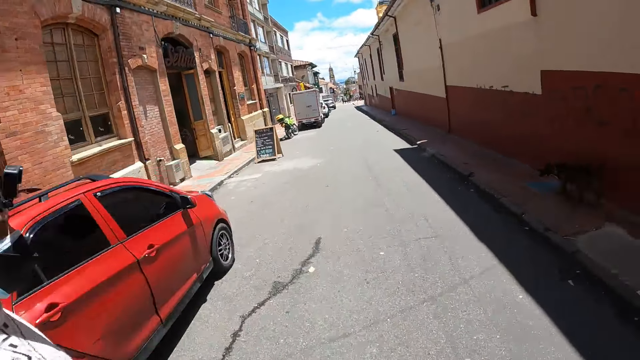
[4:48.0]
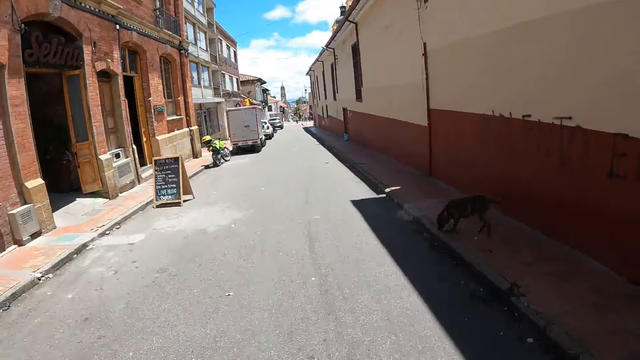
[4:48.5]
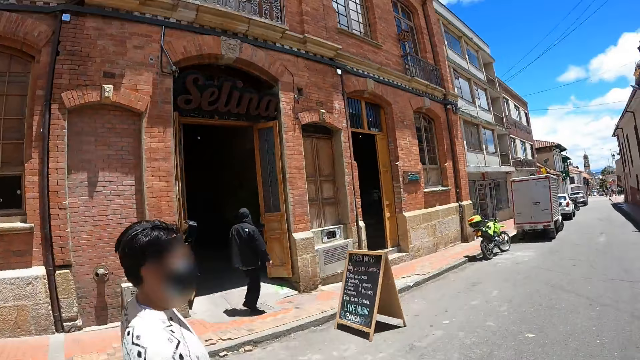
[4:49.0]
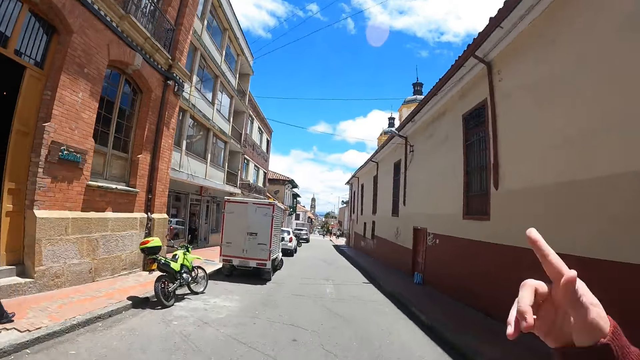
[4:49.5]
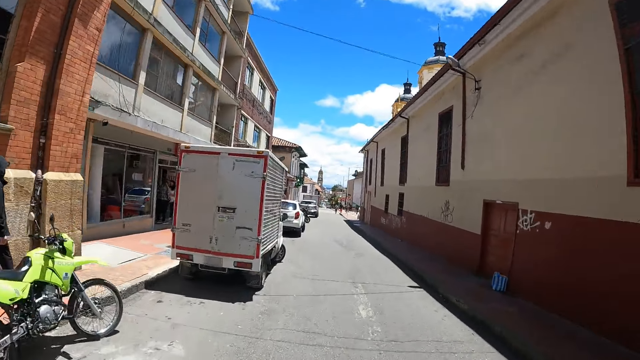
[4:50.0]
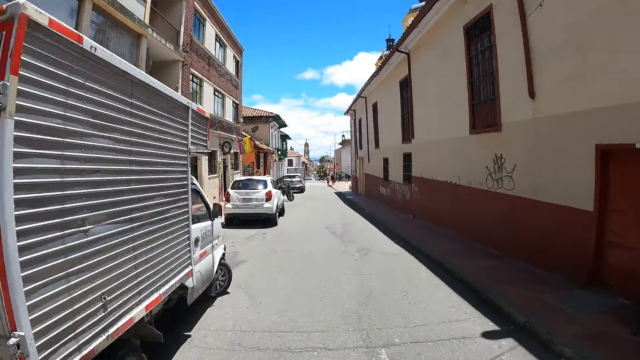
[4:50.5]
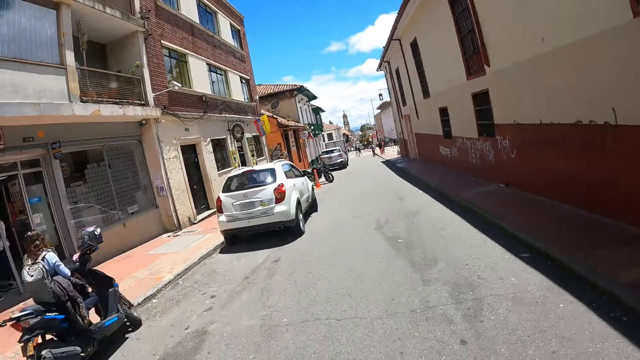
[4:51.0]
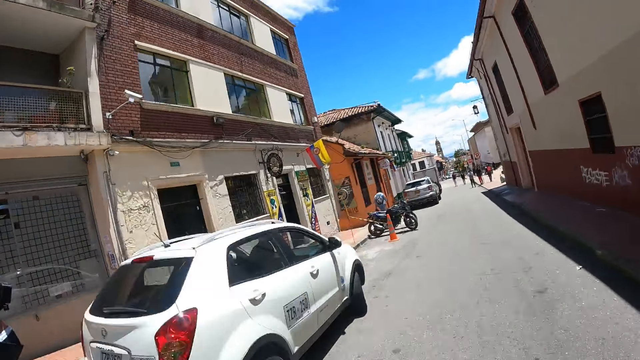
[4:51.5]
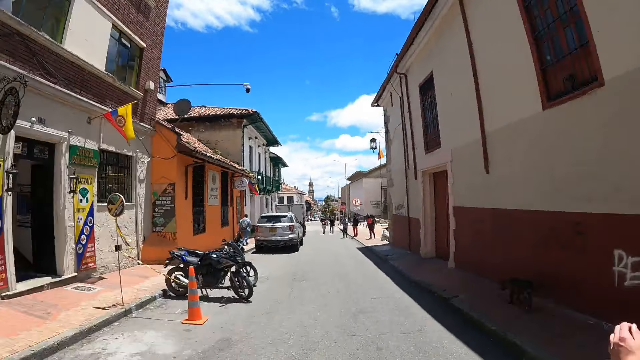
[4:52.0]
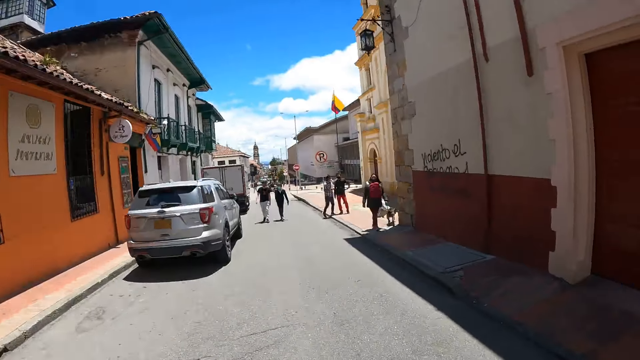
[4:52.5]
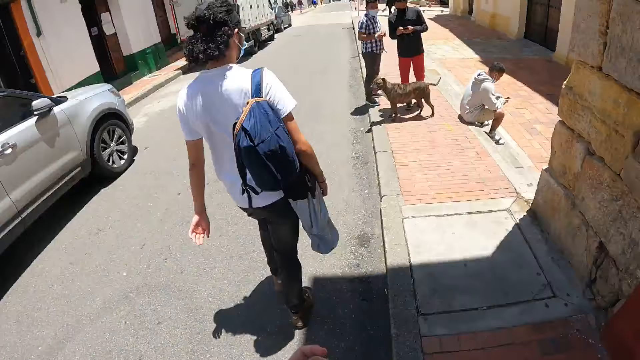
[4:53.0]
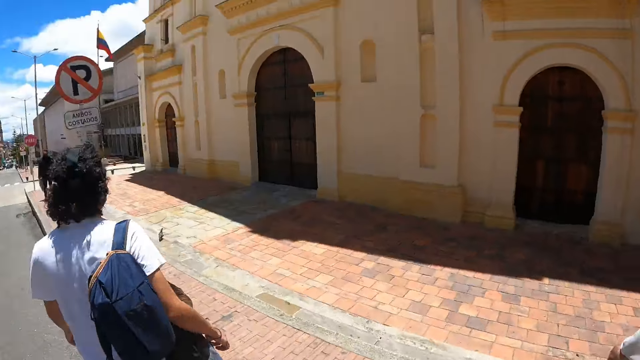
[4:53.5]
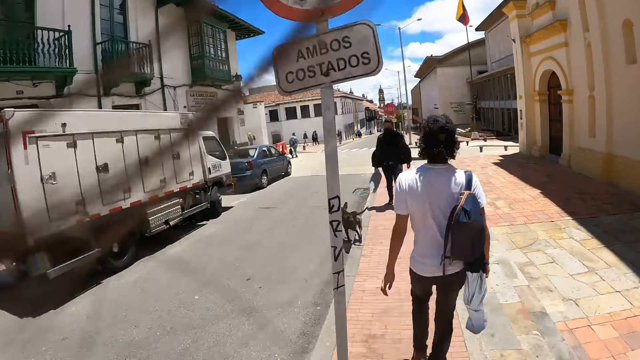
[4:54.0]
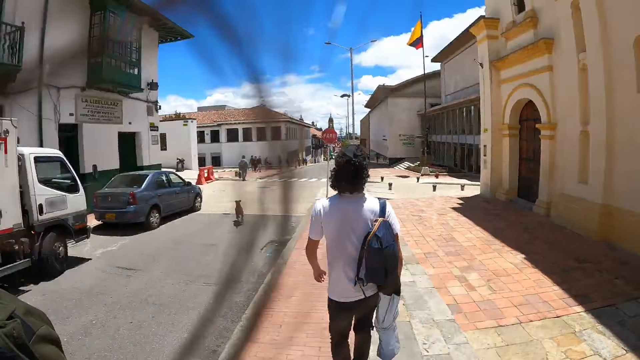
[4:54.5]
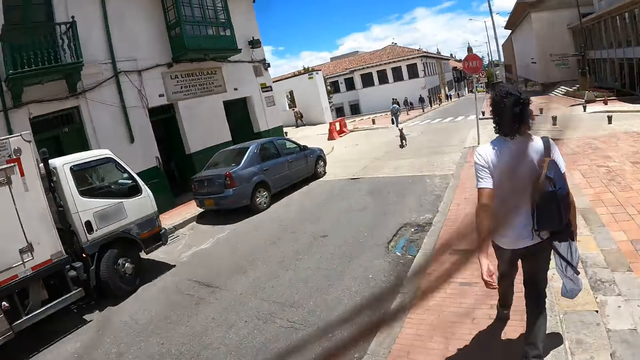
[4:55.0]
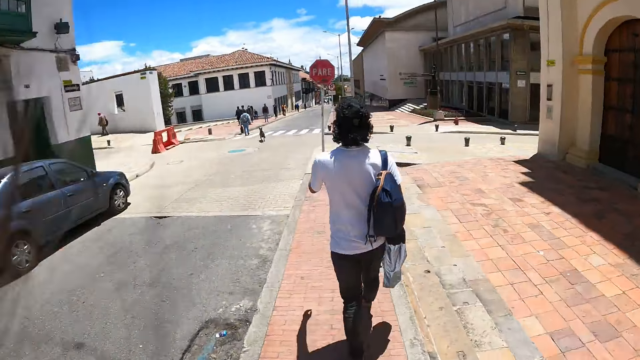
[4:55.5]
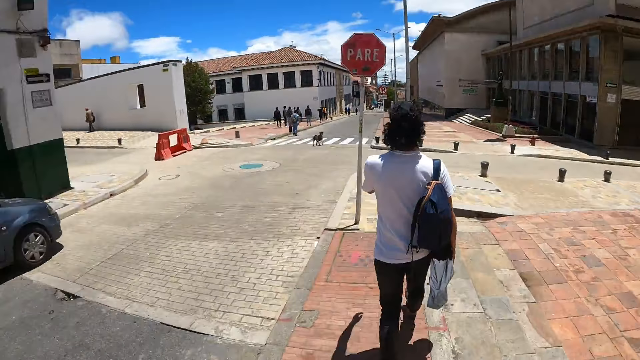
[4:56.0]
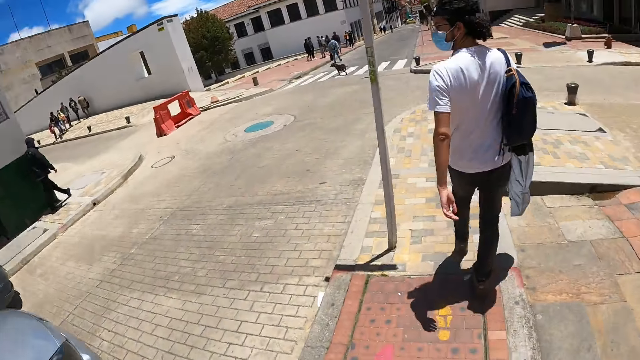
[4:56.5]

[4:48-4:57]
The camera wearer walks on the road side with a person and another person.

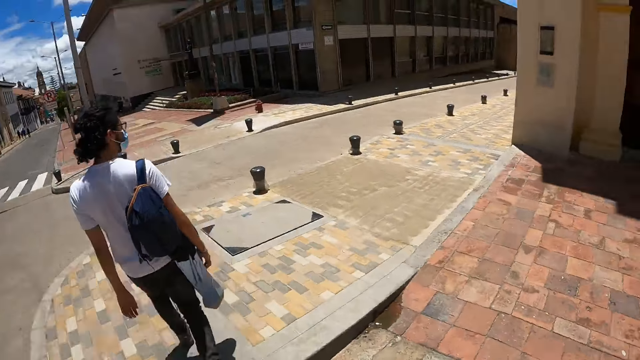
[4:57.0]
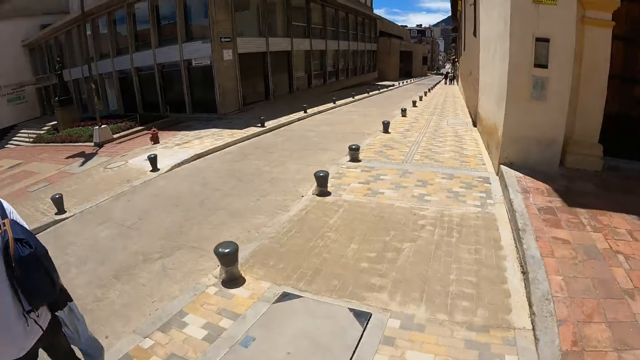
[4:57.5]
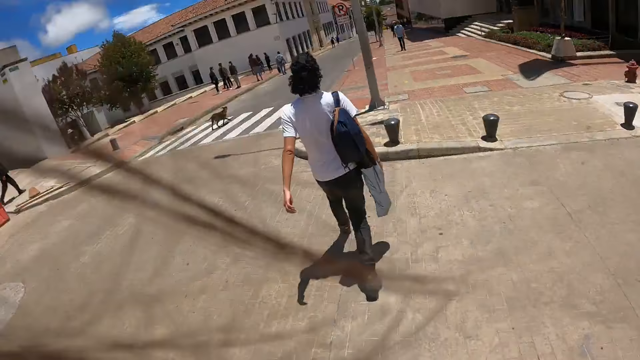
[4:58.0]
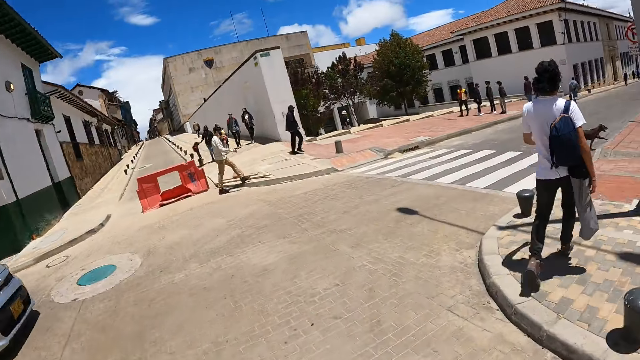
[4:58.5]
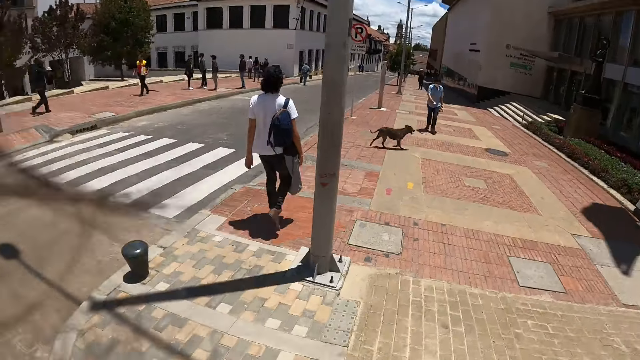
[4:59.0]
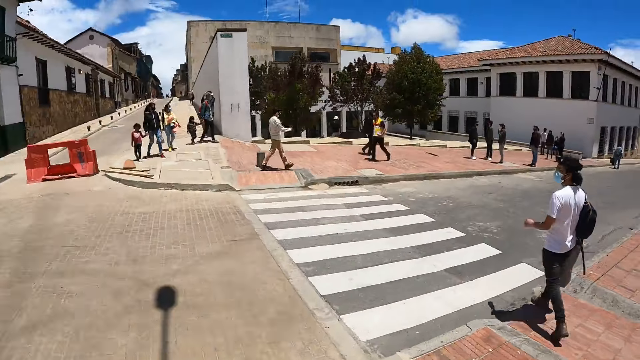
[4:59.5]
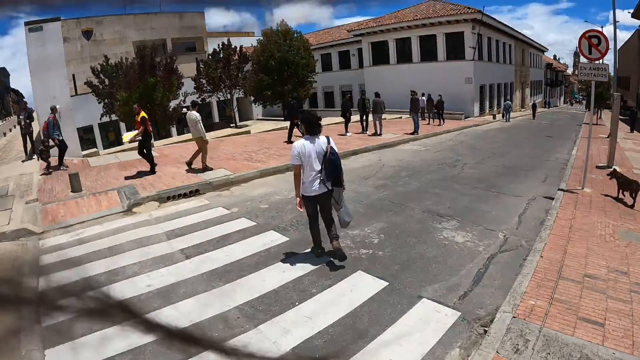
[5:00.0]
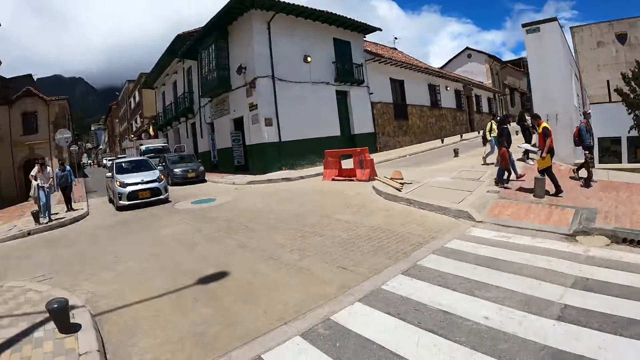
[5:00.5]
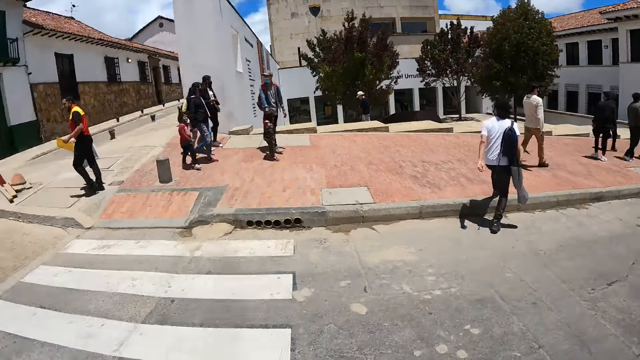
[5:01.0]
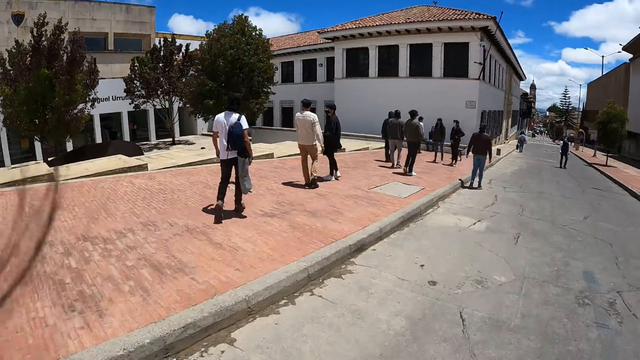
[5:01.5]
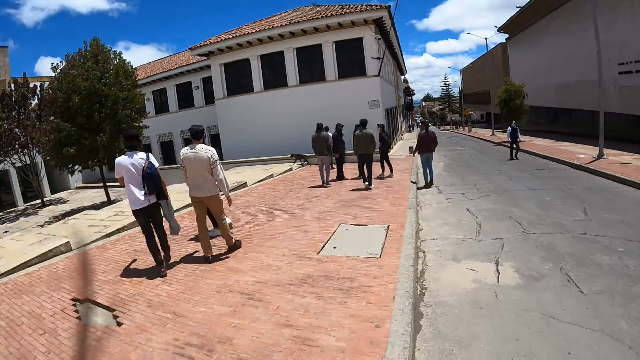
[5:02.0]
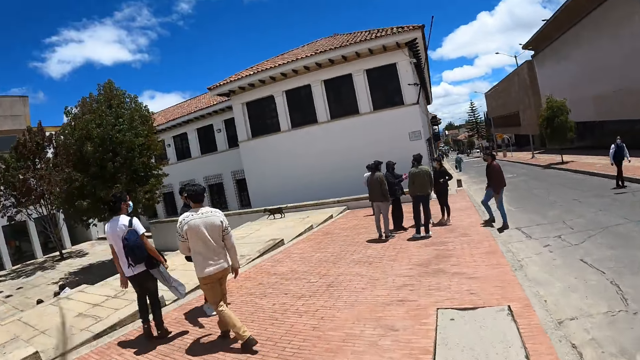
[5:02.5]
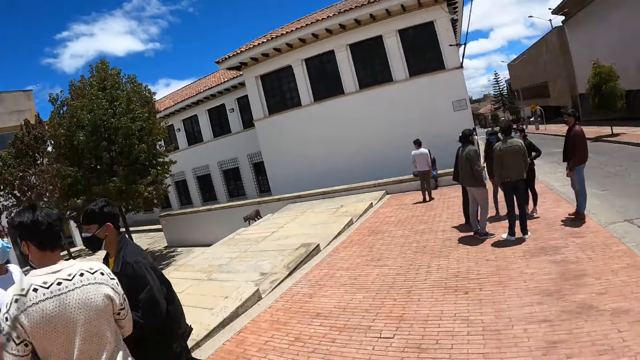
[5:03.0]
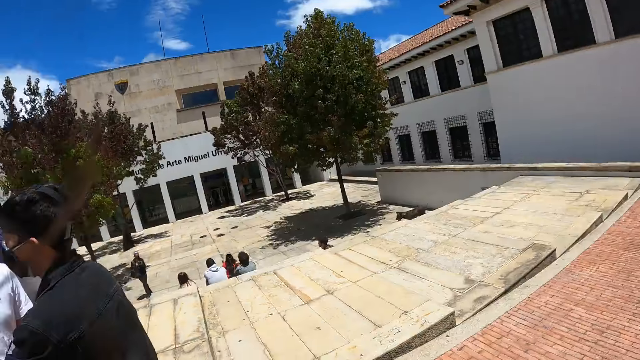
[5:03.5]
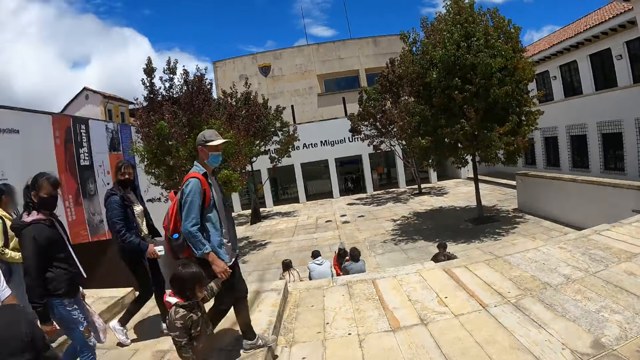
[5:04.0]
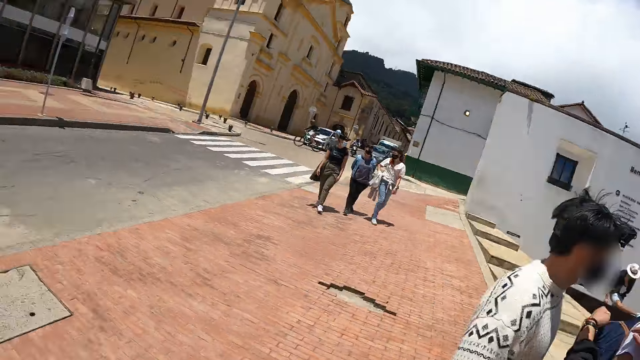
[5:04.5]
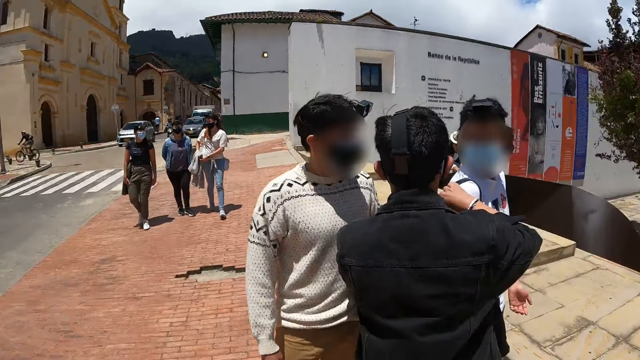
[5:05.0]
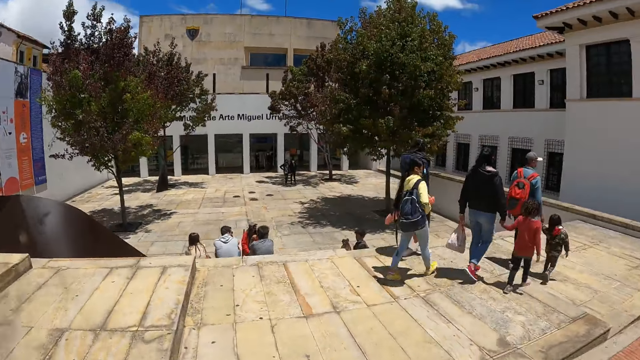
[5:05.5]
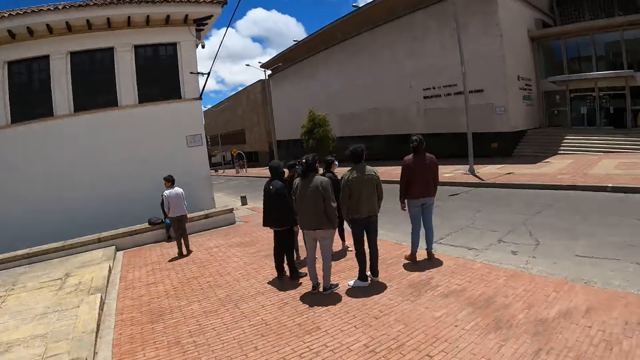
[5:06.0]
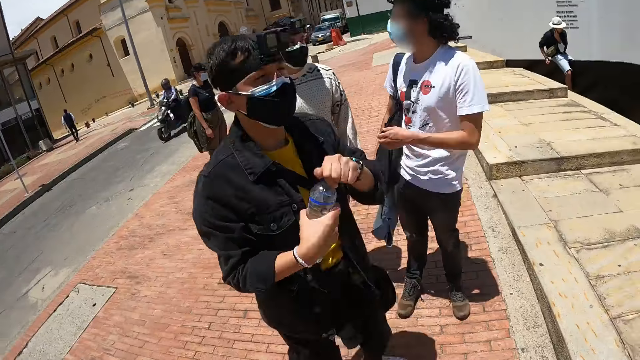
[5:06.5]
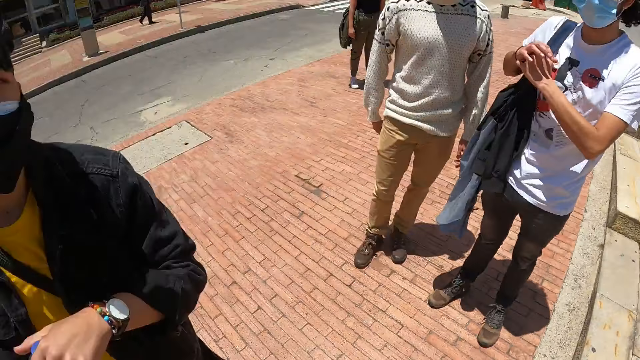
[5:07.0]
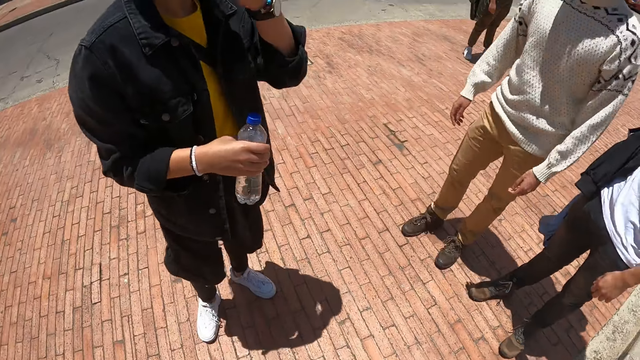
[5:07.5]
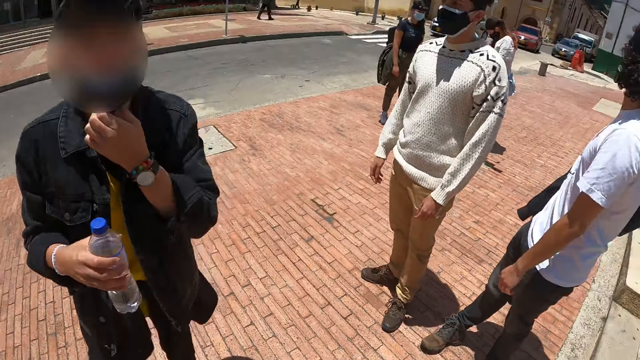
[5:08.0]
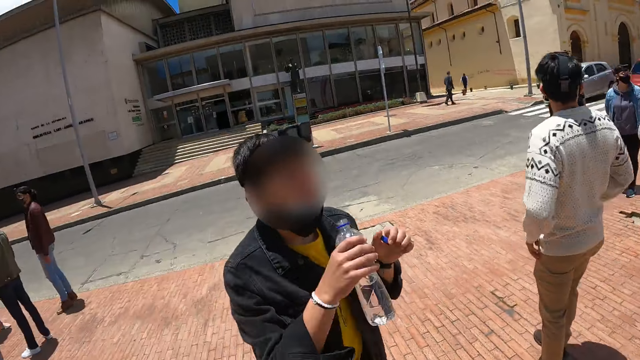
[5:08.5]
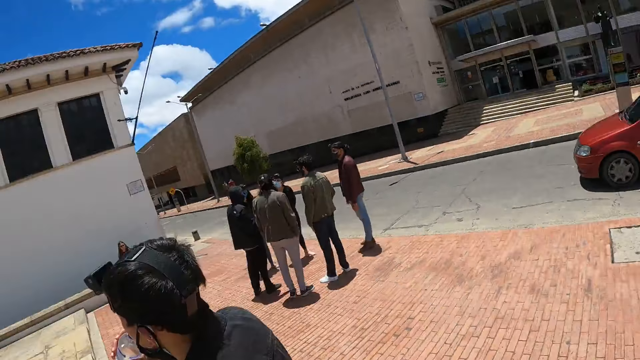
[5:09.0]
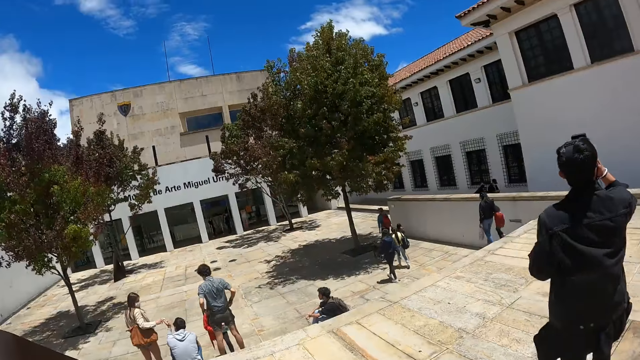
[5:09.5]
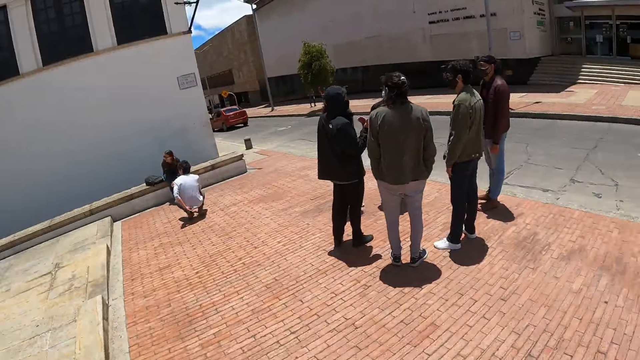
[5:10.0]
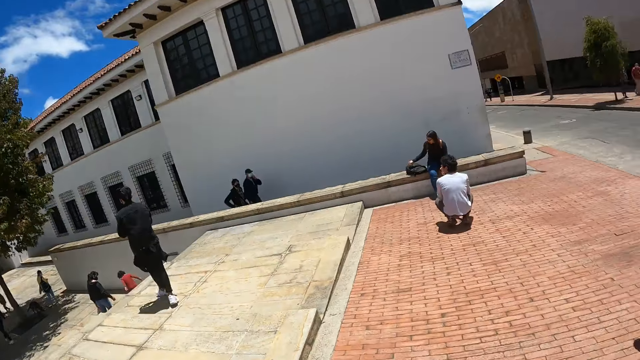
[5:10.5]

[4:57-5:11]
The camera wearer looks around the road. A person crosses the road. The camera wearer crosses the road with another person. They walk on the road side with the other person and the first person. The first person talks to two more people on the road. The camera wearer looks around. They look at the two people. One of the two people opens the bottle lid and drinks the water.
